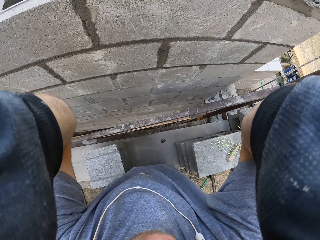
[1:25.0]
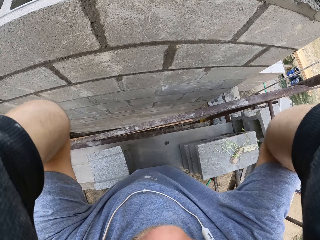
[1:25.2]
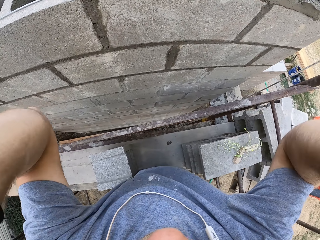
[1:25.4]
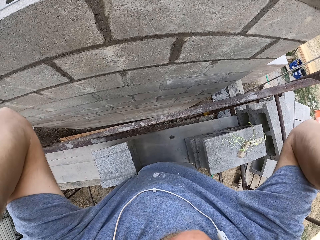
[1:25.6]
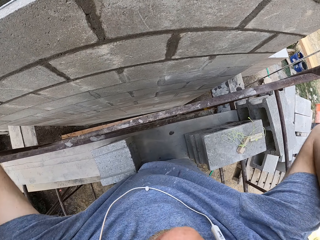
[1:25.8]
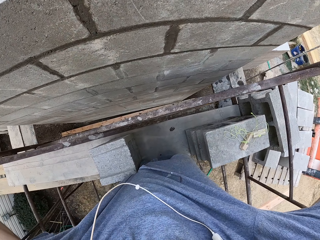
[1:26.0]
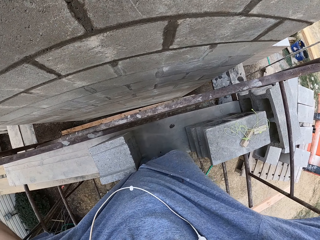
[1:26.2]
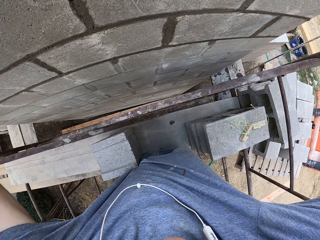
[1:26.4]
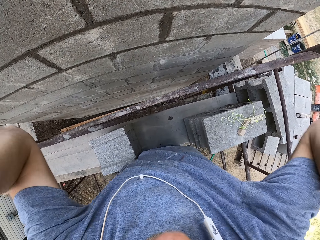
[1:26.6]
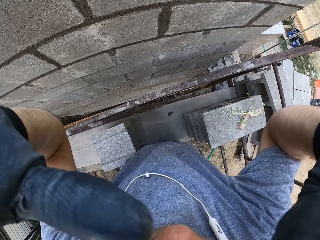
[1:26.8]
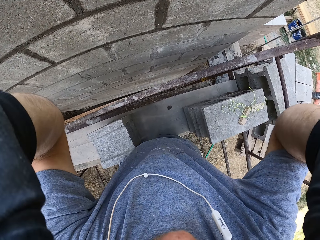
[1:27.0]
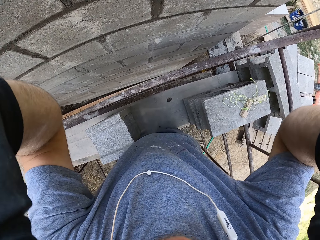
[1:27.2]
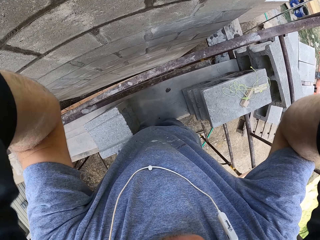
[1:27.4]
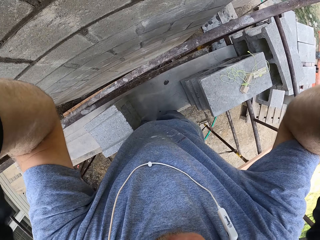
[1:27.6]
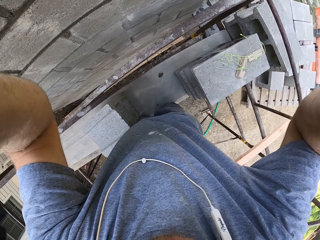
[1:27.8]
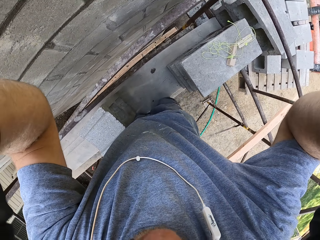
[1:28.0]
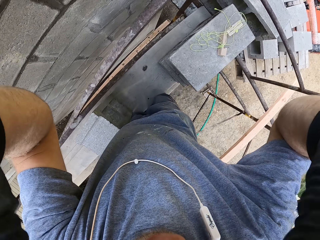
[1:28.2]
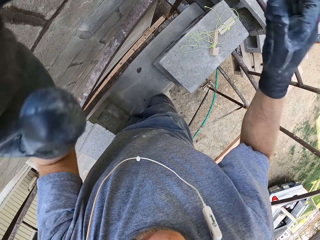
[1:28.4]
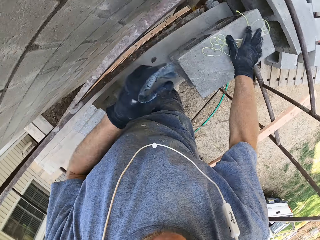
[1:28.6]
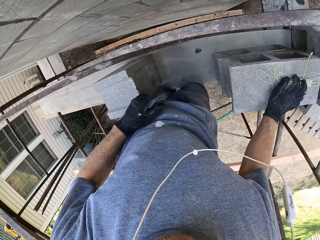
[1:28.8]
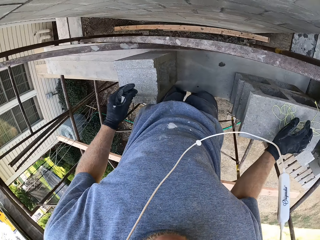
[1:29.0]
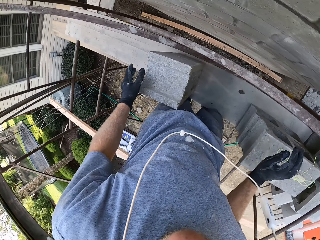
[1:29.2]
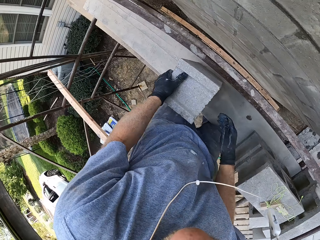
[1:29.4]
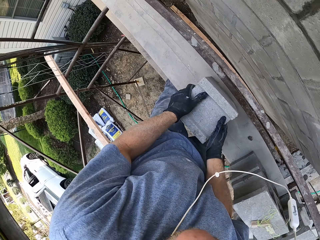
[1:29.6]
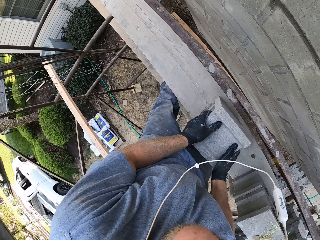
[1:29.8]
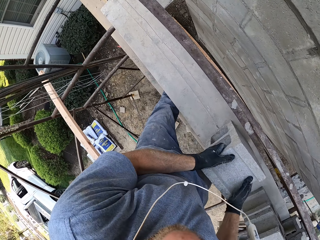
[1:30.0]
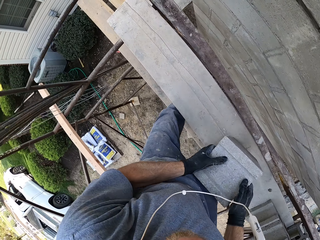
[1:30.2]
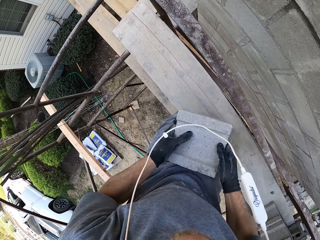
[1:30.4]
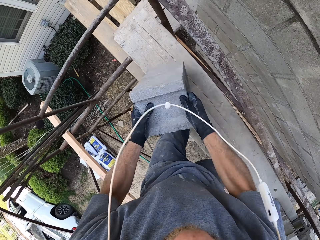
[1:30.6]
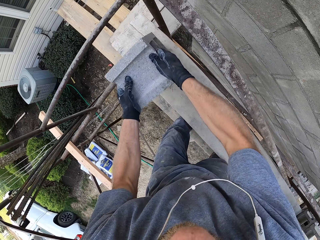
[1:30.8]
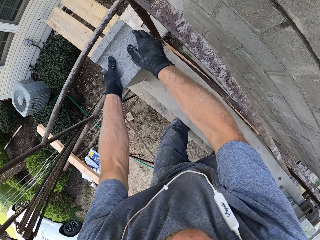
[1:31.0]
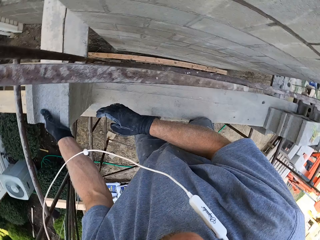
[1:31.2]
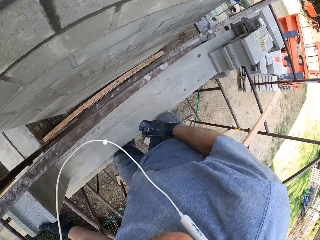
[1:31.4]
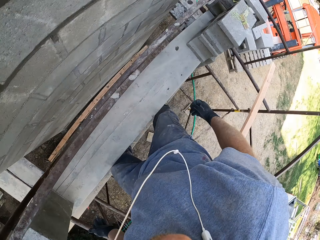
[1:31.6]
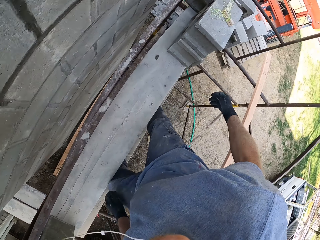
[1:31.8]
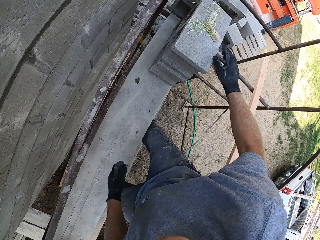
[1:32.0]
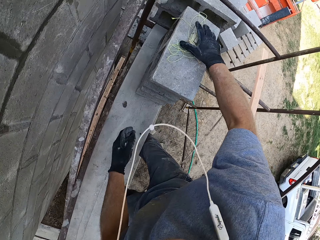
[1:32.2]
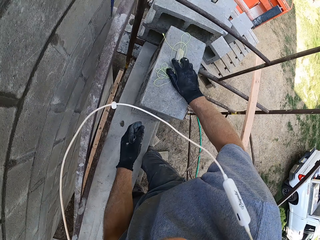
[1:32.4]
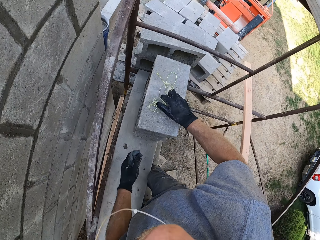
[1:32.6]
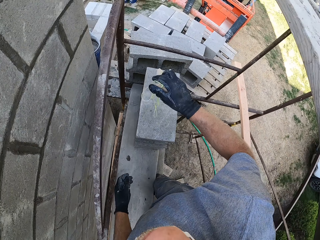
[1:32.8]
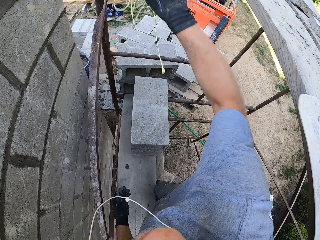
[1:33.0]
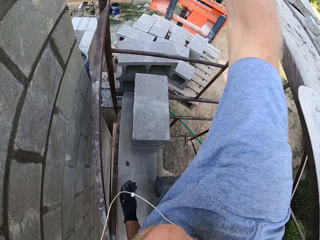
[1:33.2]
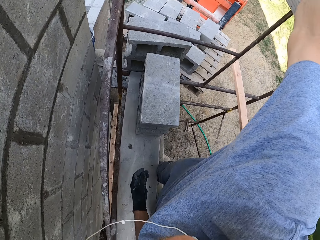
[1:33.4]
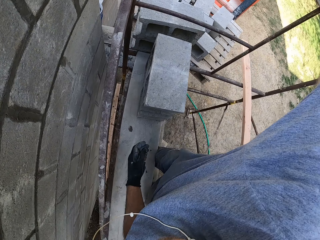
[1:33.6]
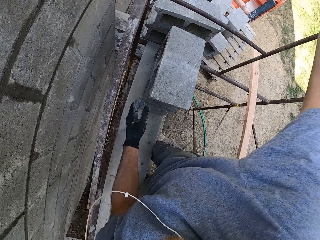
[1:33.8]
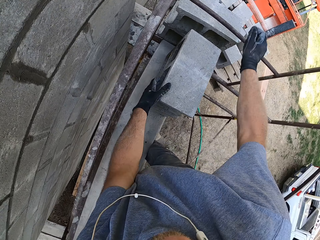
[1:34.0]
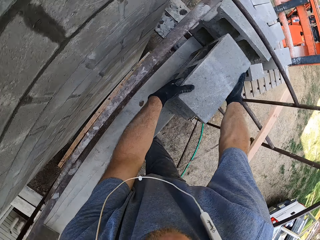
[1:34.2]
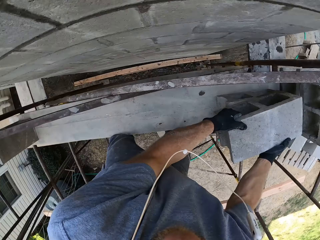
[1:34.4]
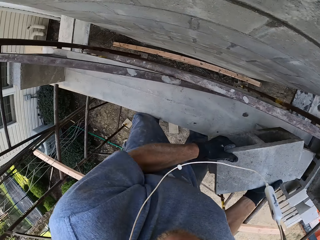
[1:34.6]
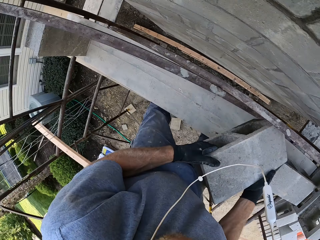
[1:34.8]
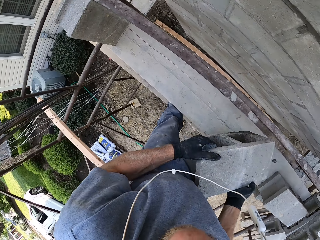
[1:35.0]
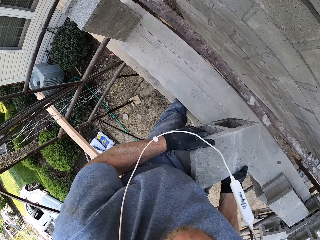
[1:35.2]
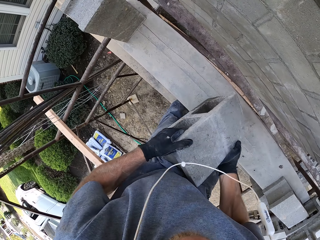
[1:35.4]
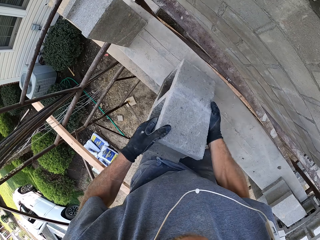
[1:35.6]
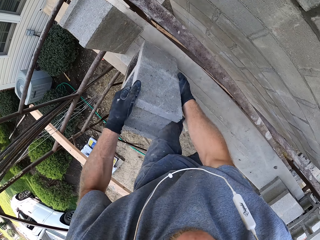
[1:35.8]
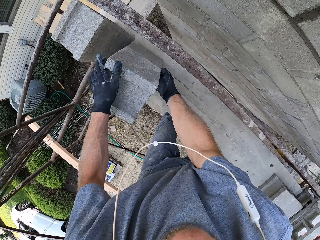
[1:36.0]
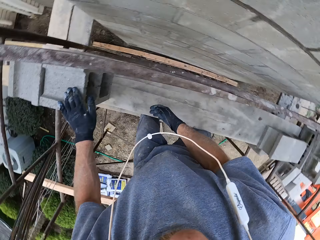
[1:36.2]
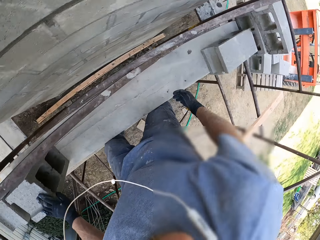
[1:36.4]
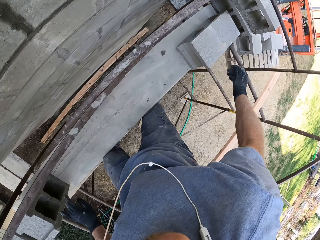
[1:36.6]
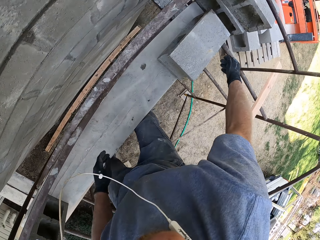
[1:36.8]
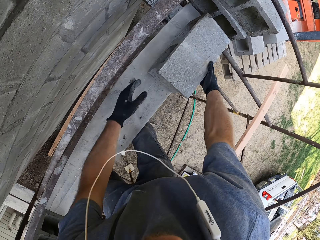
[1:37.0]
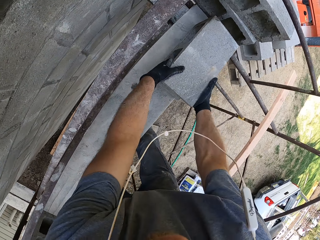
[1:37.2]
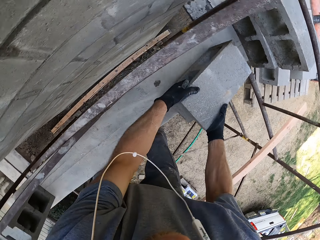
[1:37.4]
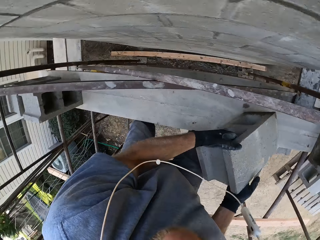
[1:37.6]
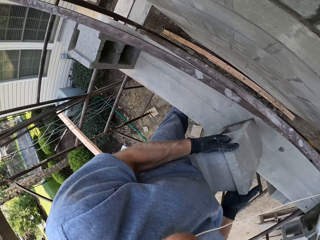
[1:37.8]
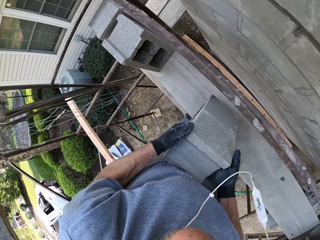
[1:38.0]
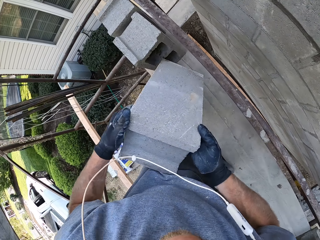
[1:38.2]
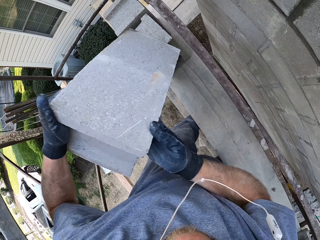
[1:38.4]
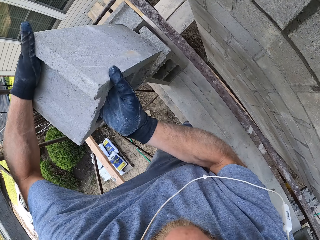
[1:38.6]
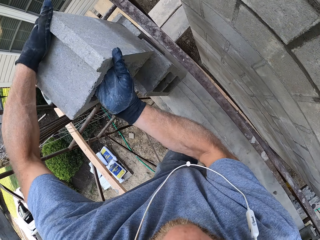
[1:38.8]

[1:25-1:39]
The camera wearer stares at the brick. They move the brick aside on the scaffold. They pick up a rope. They stare at the brick. They move the brick on the scaffold.

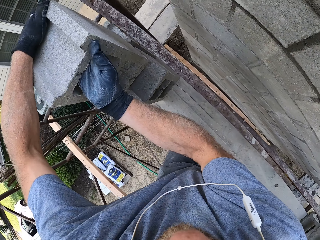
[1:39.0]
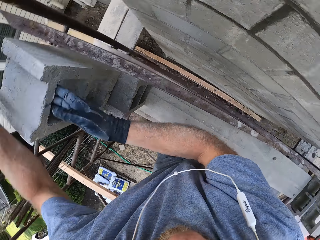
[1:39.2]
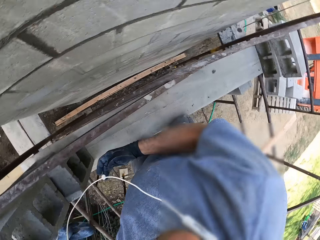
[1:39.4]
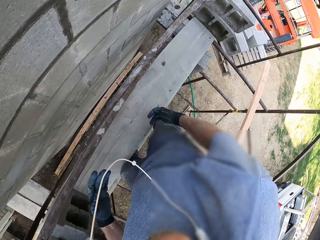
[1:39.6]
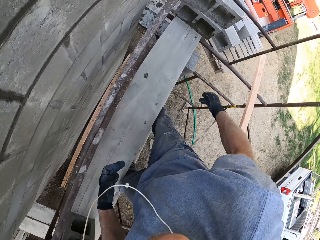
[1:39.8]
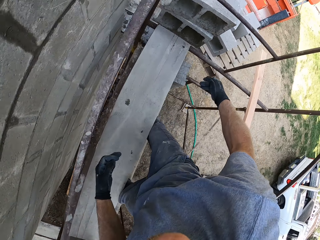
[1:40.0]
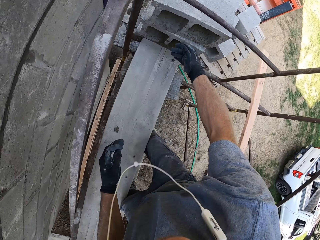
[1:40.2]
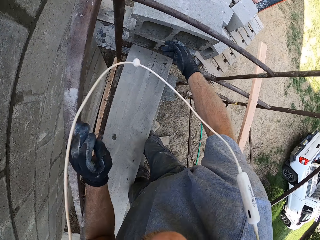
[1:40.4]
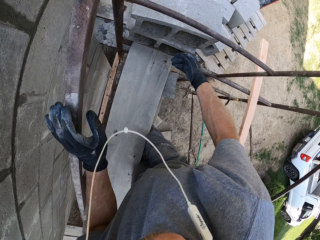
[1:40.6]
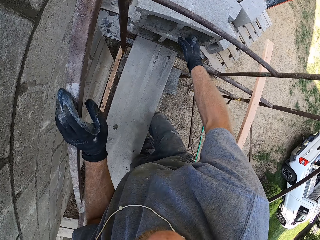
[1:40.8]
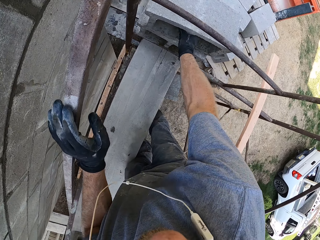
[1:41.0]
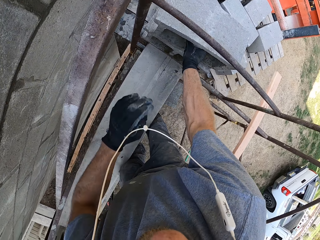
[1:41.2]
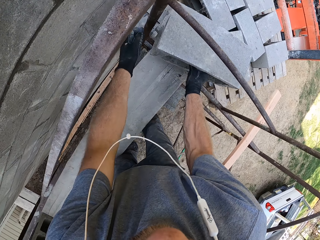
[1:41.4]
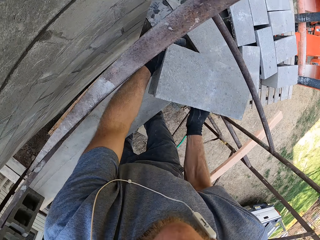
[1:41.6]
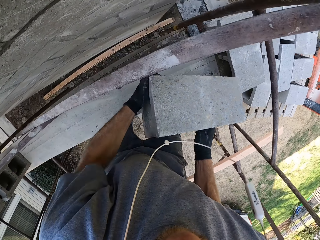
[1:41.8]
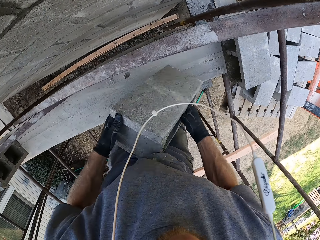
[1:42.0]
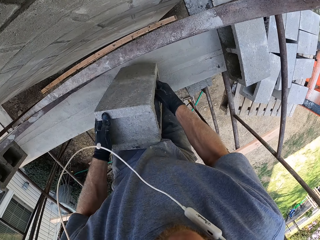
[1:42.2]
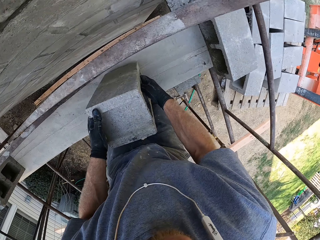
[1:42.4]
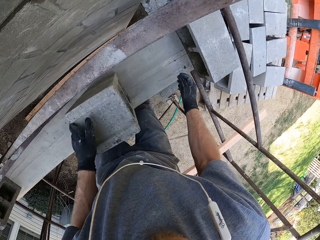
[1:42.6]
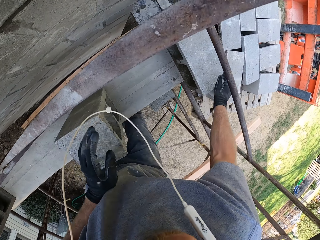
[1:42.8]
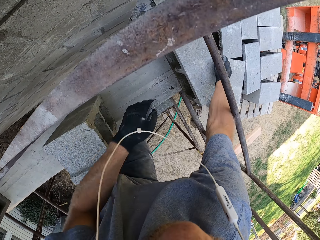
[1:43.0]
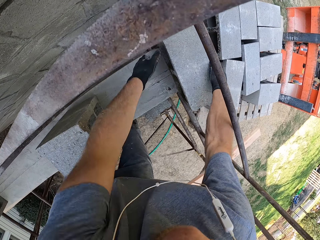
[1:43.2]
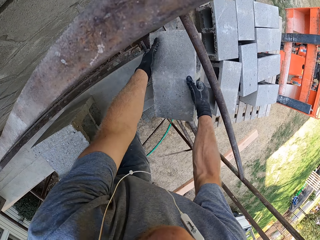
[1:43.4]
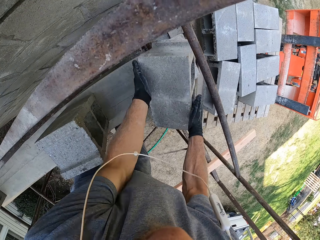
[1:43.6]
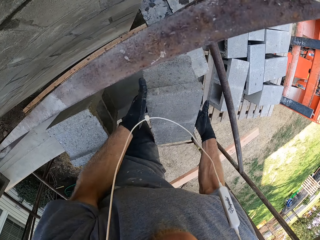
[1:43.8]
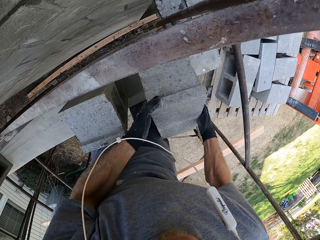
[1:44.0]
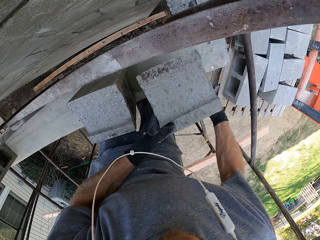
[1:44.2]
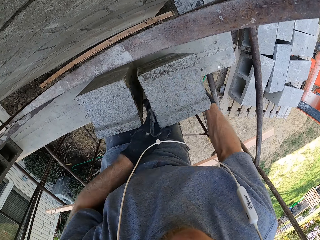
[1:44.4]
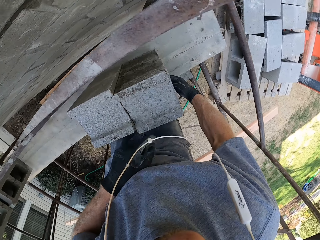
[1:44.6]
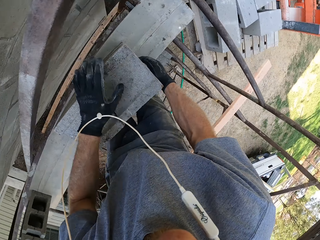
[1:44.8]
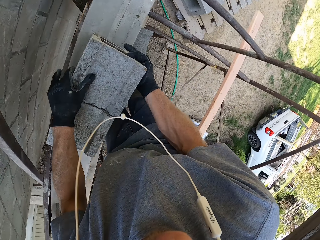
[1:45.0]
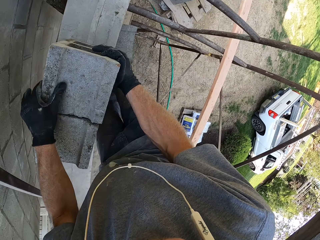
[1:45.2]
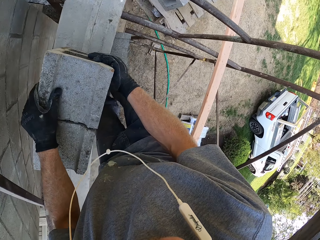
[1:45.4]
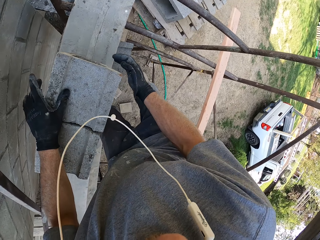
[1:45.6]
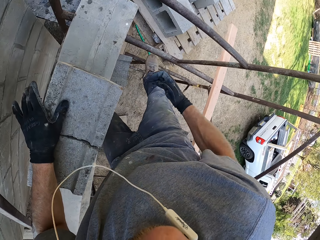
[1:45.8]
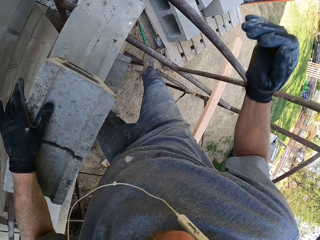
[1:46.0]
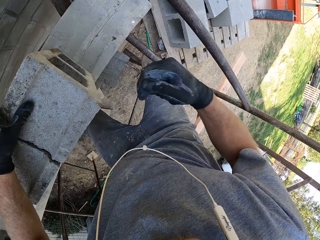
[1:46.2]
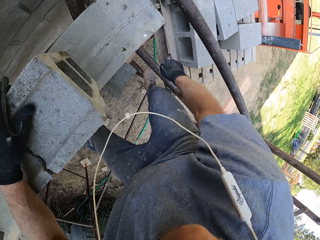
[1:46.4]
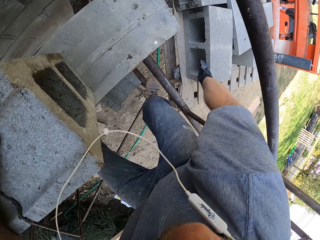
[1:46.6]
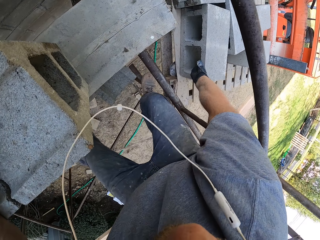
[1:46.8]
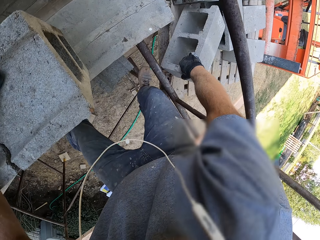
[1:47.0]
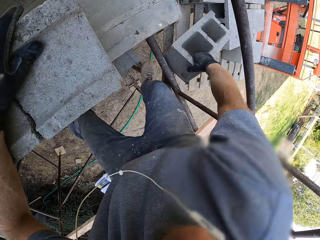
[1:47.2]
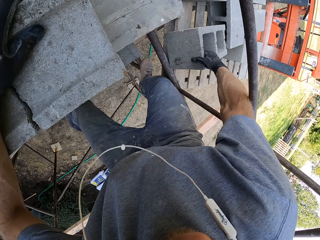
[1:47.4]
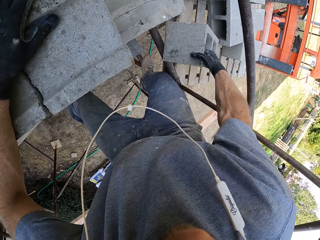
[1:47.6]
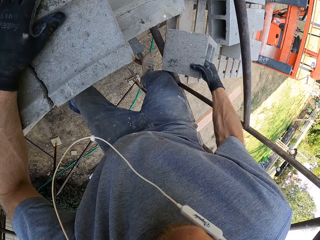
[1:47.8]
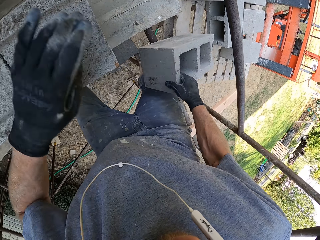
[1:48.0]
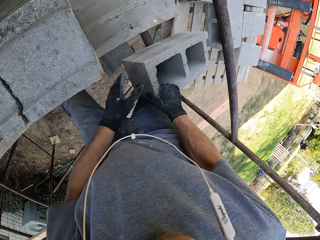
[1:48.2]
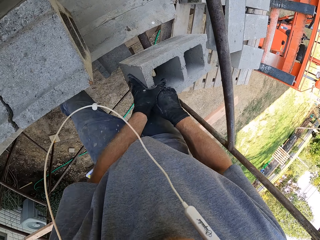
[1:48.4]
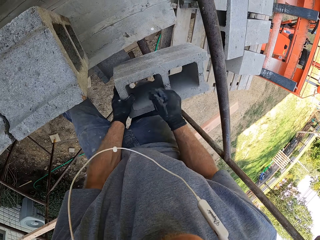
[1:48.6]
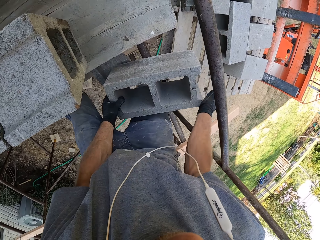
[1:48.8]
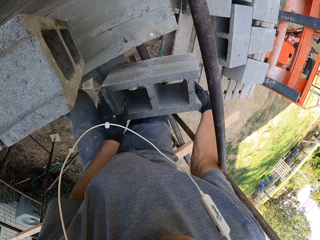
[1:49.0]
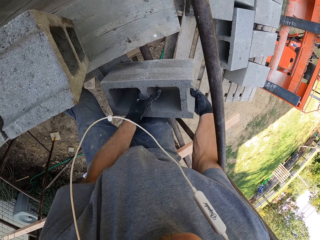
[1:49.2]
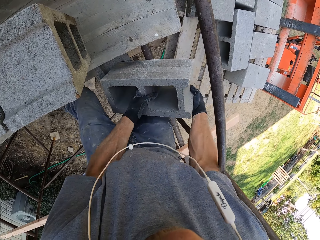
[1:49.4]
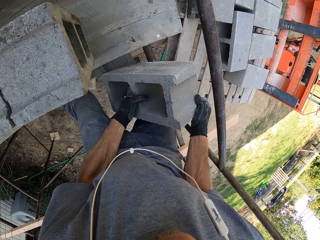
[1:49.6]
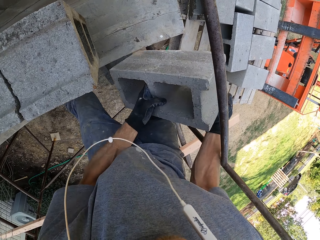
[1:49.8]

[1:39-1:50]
The camera wearer places bricks on the scaffolds.
